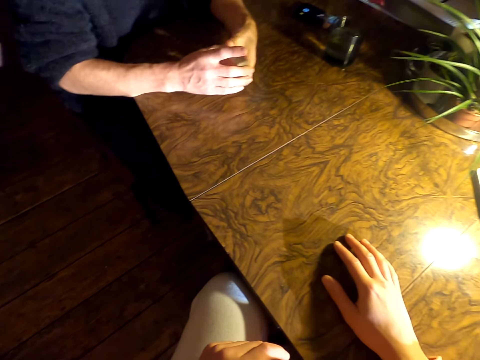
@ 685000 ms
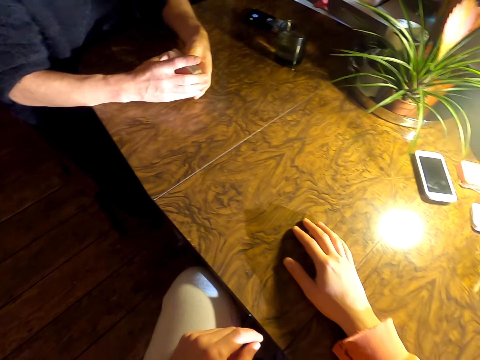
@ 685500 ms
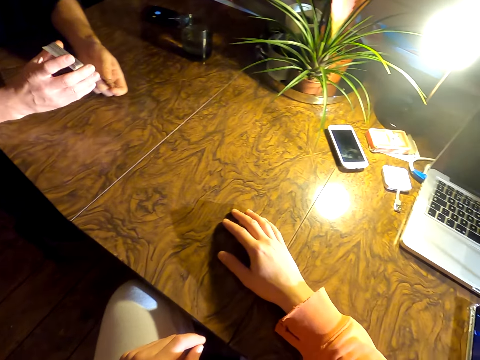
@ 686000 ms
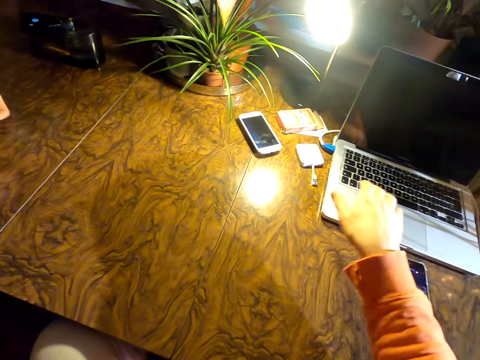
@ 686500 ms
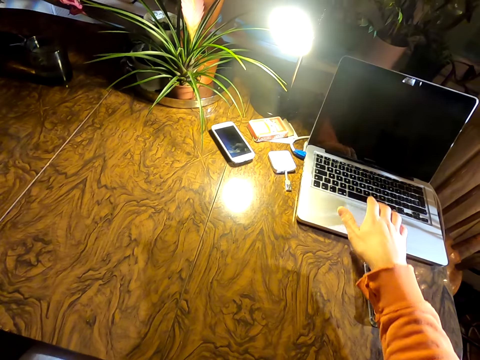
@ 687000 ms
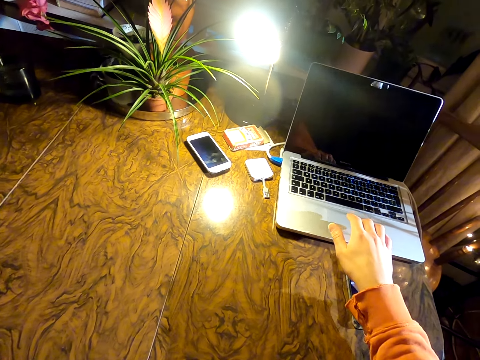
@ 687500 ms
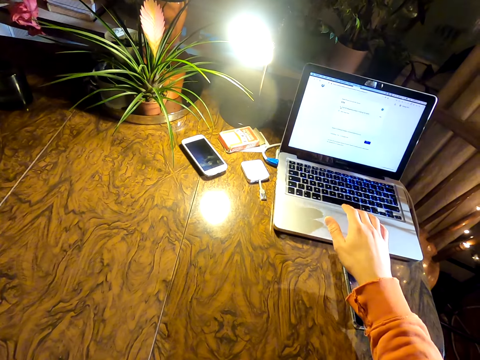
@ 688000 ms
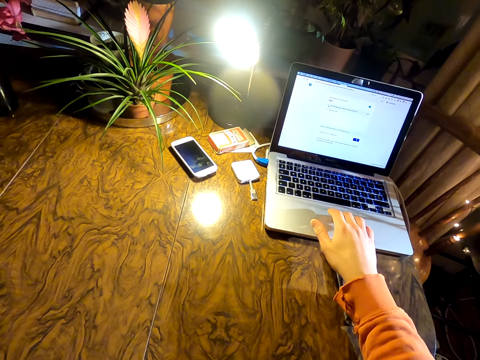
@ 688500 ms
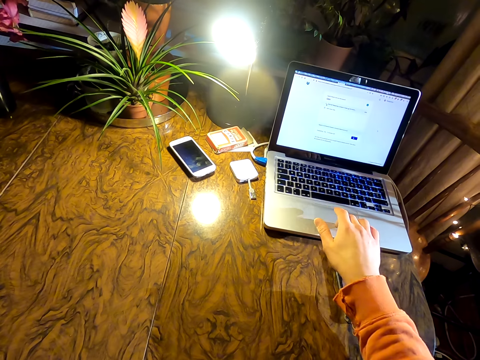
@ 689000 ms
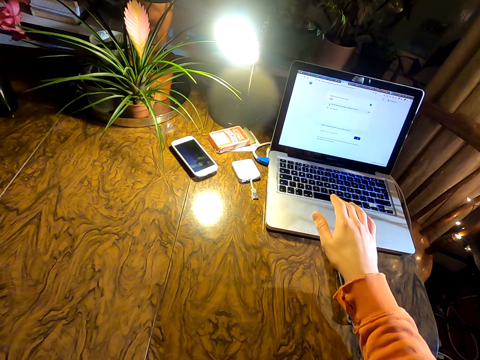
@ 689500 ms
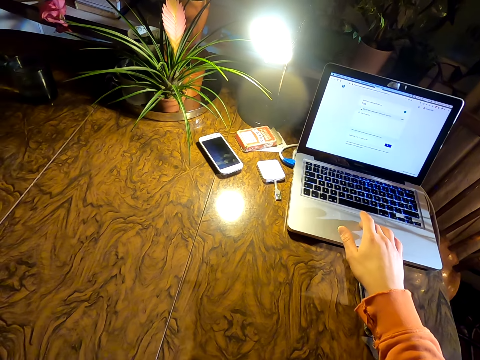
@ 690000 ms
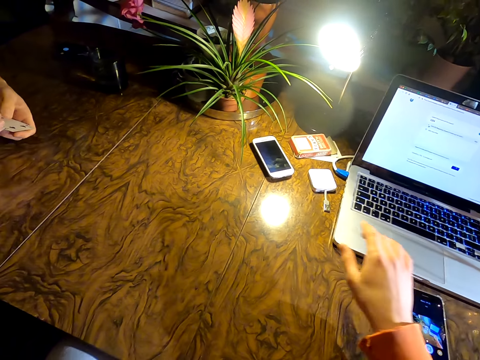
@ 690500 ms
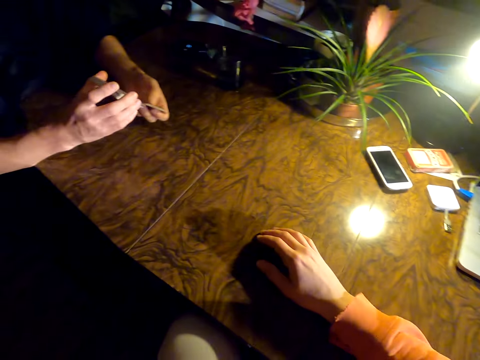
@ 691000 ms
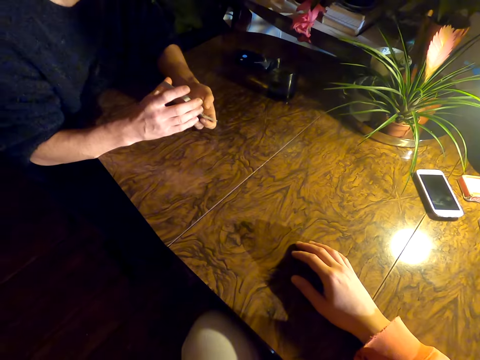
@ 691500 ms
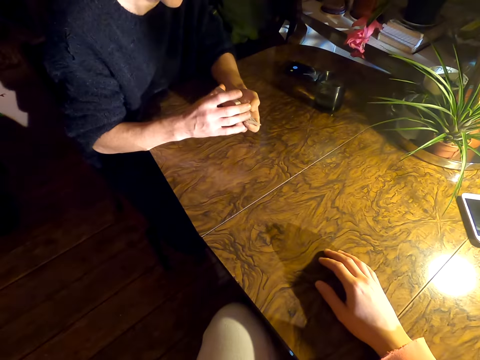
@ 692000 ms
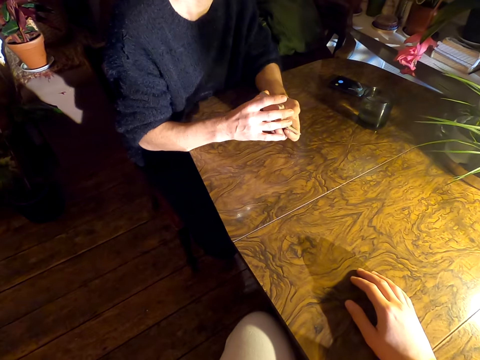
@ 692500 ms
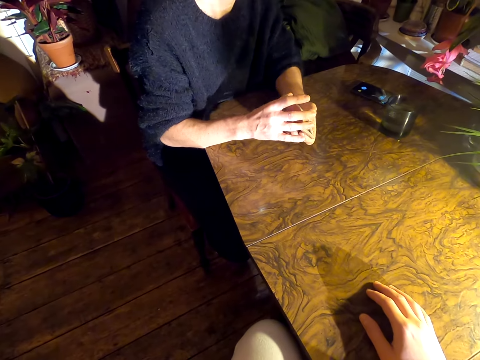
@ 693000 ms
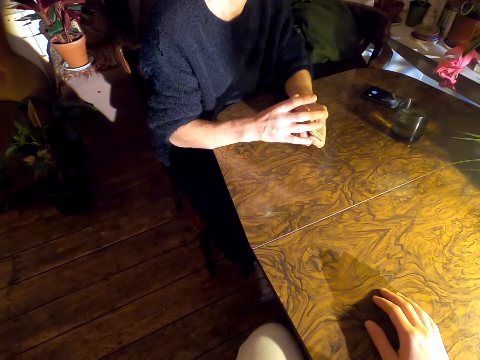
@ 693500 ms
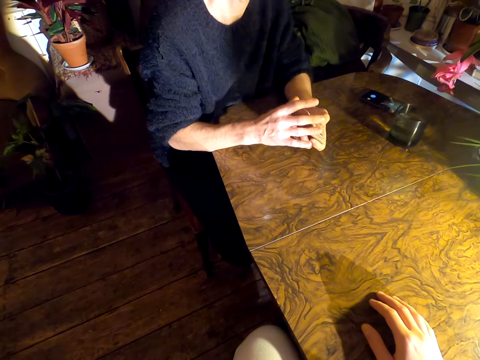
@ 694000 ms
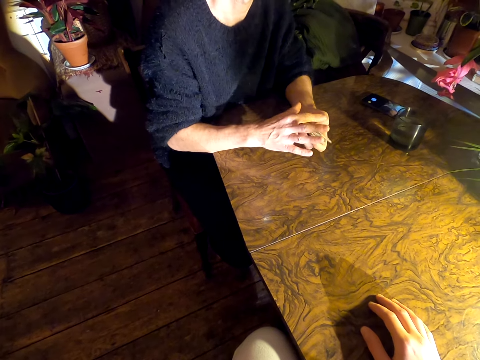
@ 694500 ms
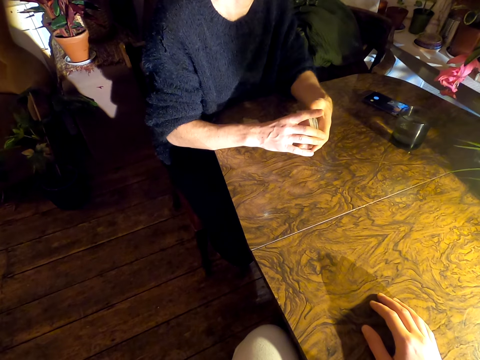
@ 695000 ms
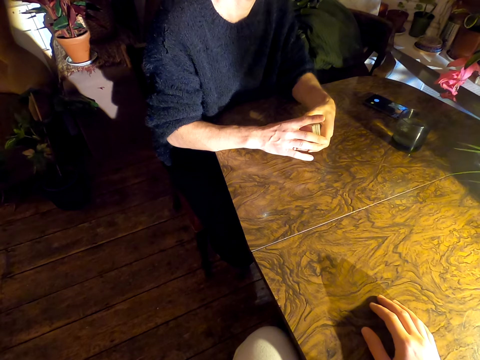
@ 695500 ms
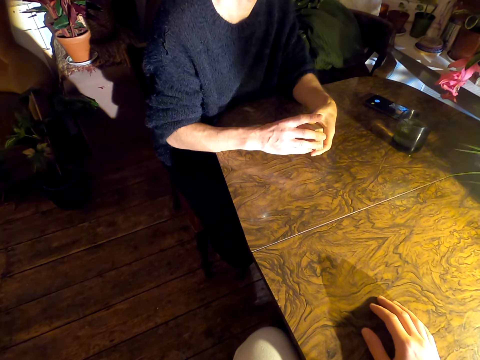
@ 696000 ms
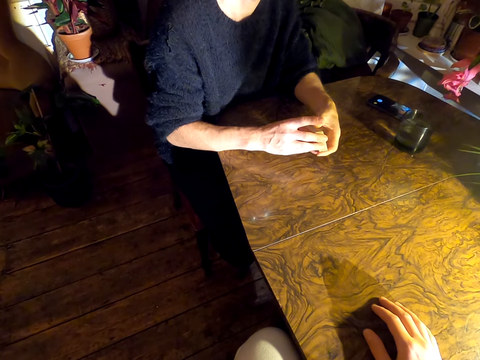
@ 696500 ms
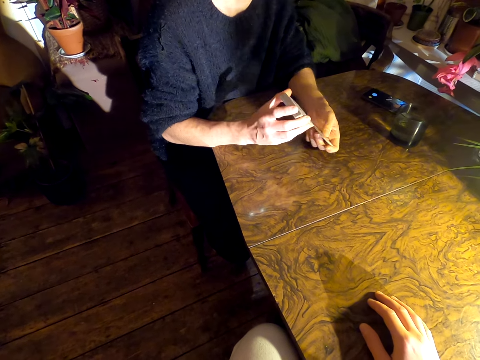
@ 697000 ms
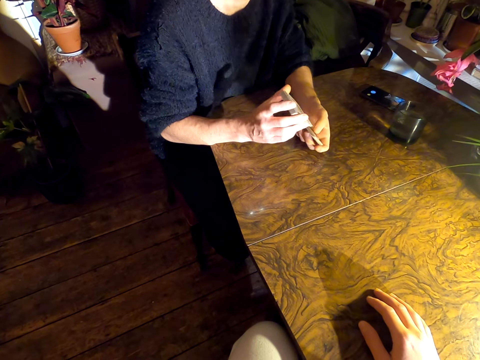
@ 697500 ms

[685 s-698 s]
A man aligns the cards. The camera wearer uses a laptop. The man shuffles the cards. The camera wearer converses with the man. They look around. The man shuffles the cards.

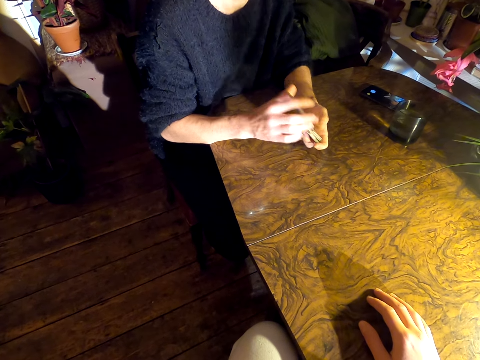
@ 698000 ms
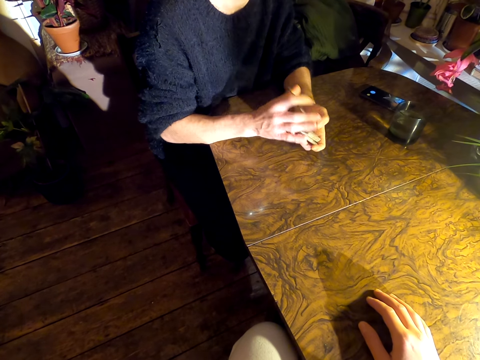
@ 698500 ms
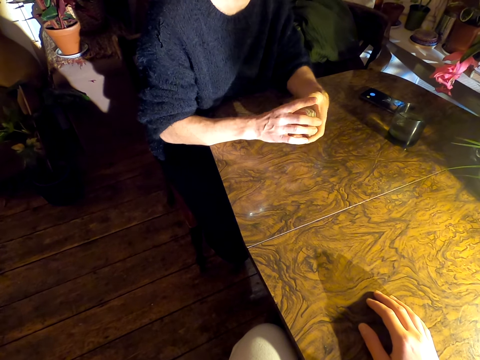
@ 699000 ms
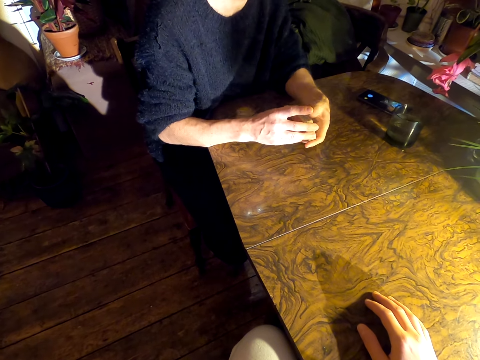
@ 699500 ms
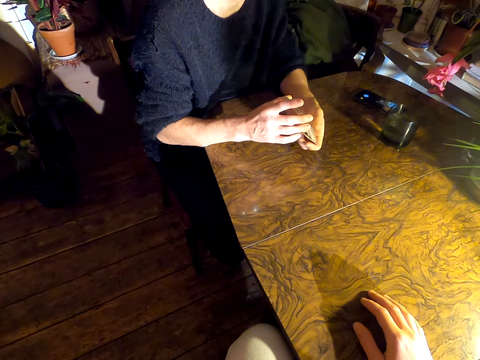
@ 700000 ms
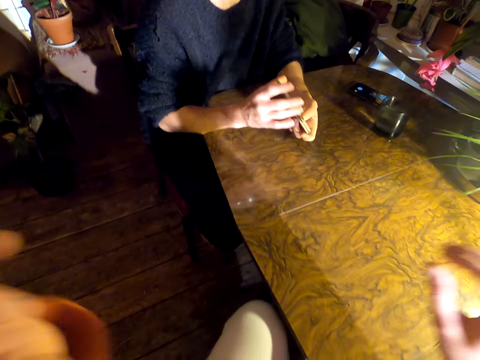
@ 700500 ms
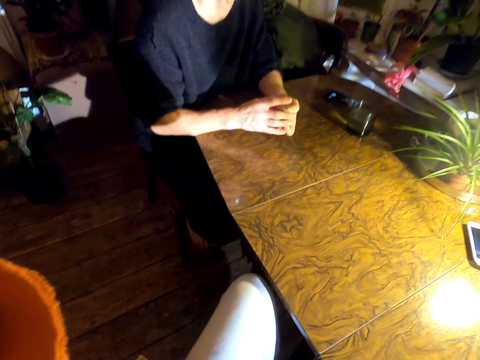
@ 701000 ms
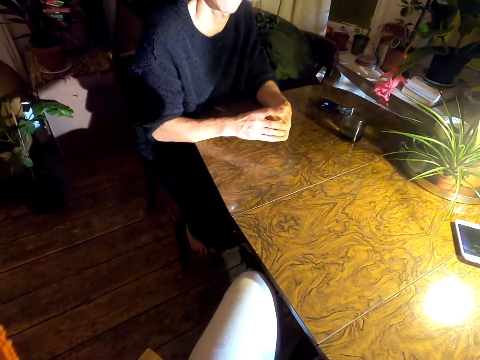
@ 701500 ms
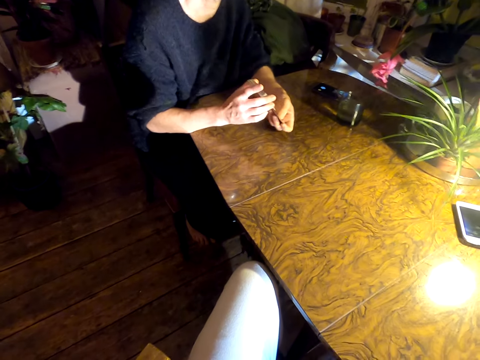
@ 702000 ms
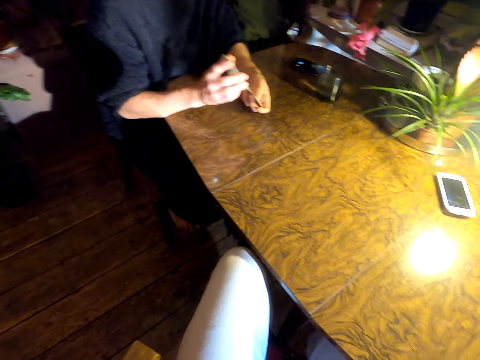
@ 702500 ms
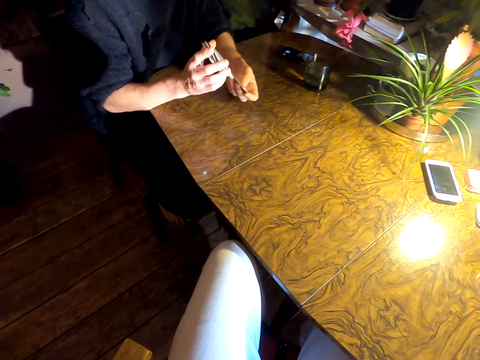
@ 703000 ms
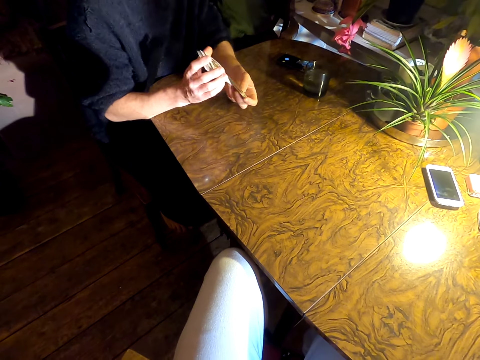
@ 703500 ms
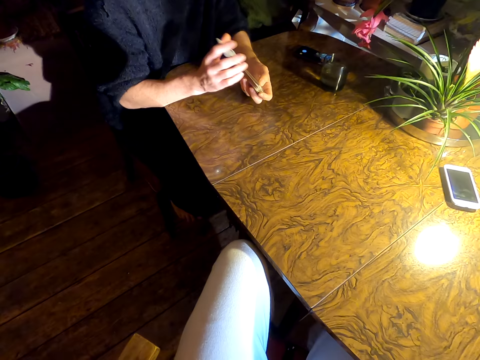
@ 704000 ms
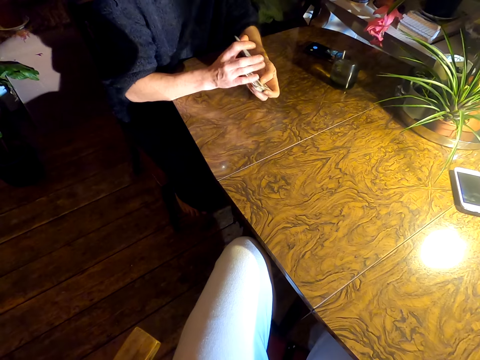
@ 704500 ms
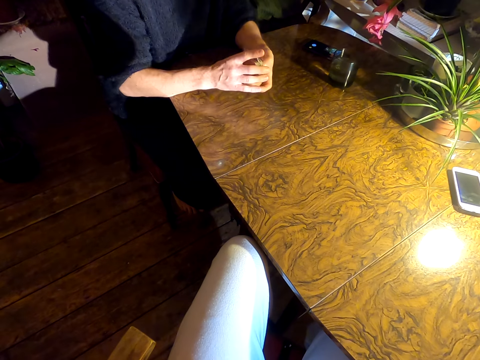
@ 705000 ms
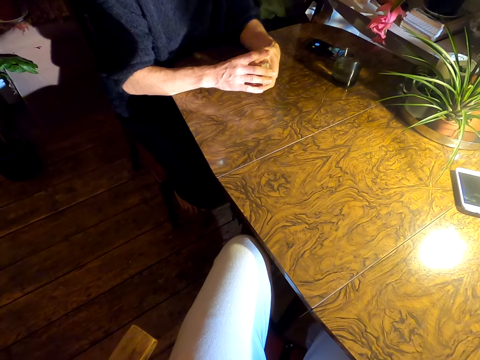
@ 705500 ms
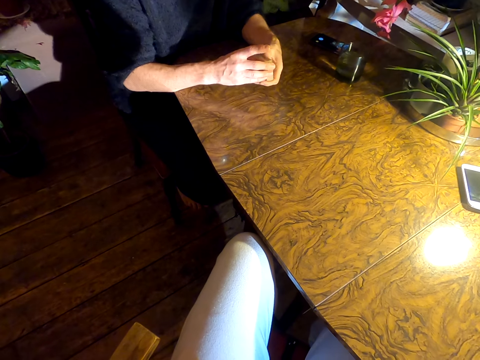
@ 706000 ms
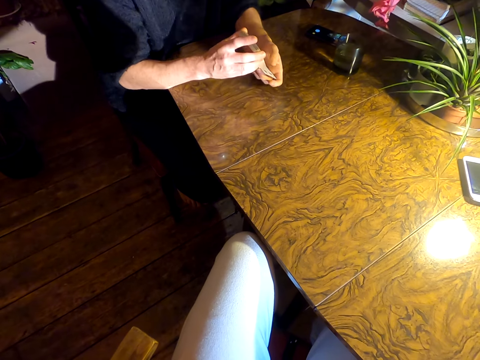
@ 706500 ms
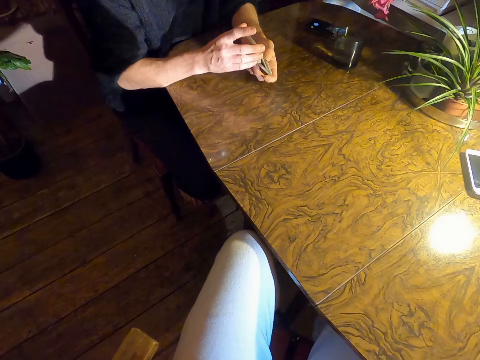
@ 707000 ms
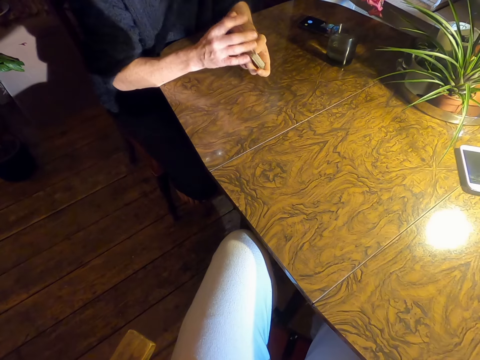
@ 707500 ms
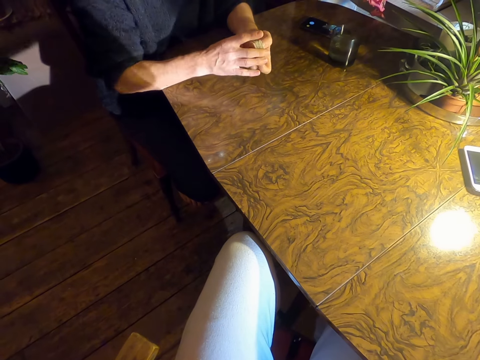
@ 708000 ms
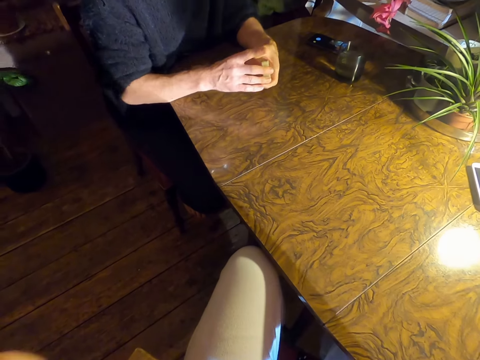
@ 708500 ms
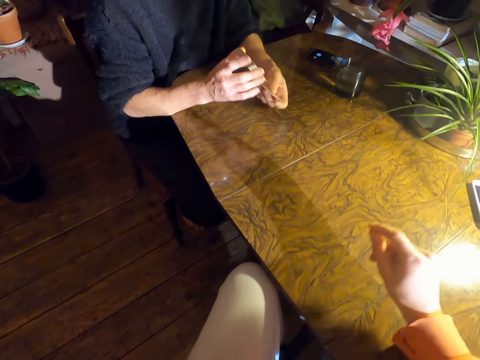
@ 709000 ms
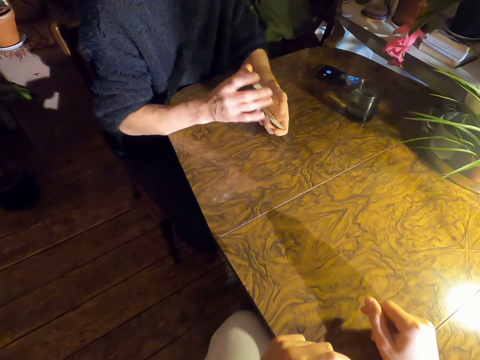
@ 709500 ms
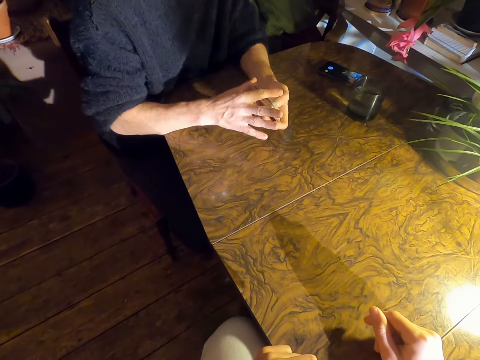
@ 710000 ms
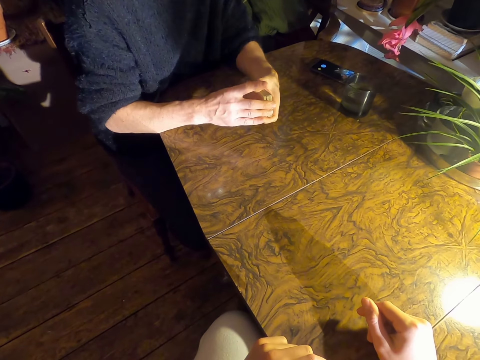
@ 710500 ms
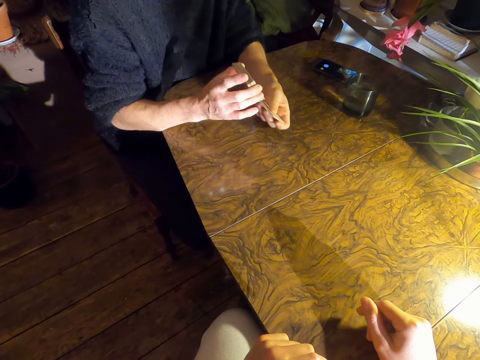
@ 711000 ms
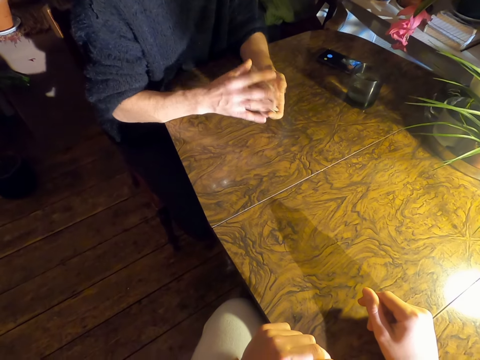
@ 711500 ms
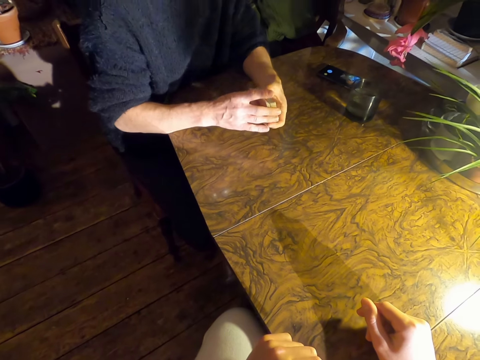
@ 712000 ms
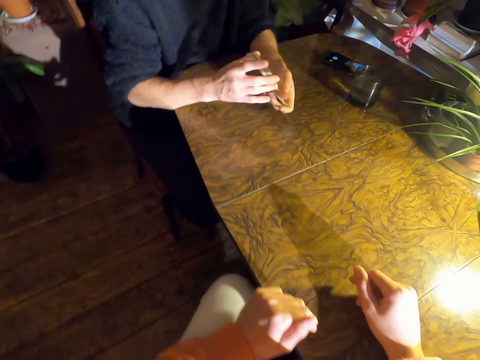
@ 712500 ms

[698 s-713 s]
The camera wearer touches something. A man shuffles the cards. The camera wearer converses with the man.
